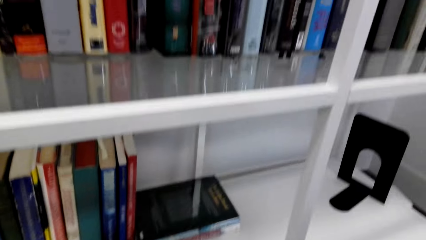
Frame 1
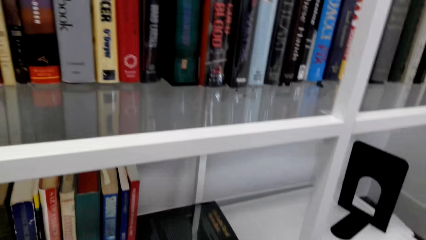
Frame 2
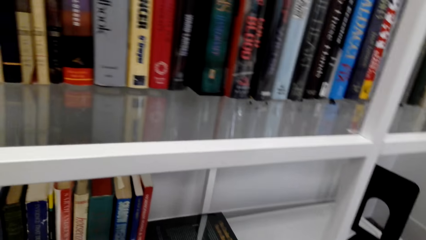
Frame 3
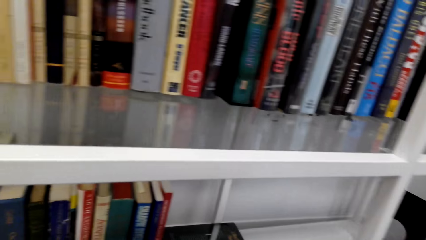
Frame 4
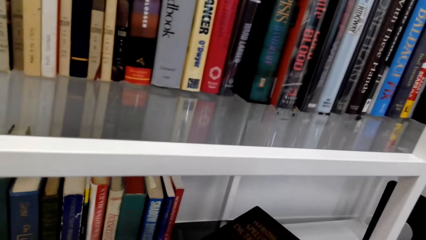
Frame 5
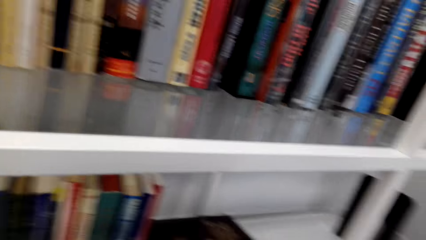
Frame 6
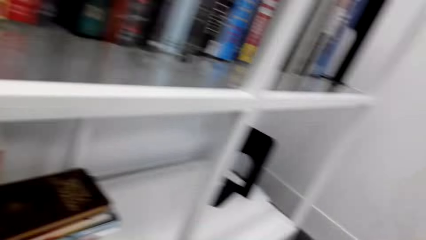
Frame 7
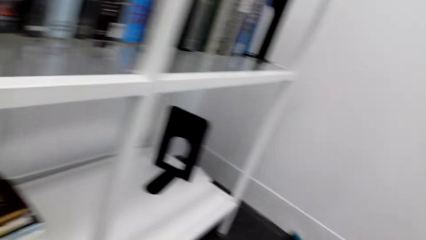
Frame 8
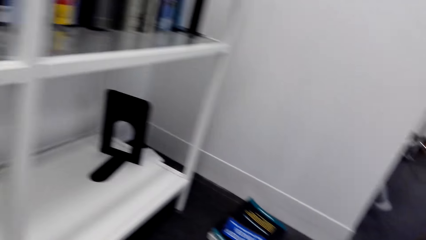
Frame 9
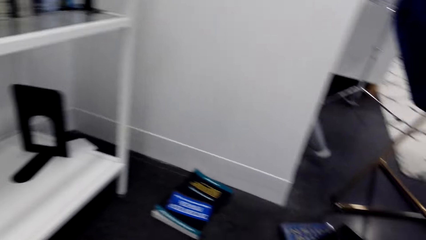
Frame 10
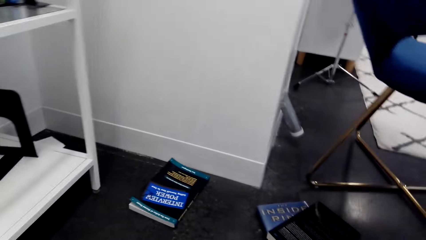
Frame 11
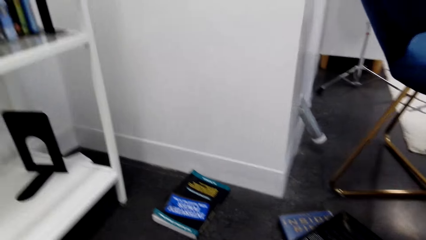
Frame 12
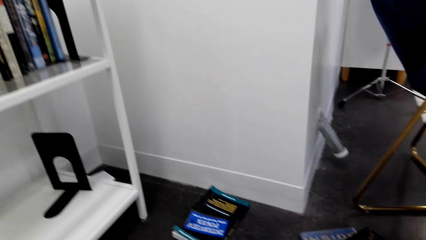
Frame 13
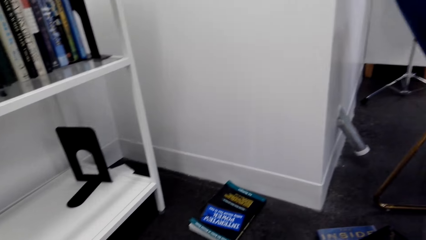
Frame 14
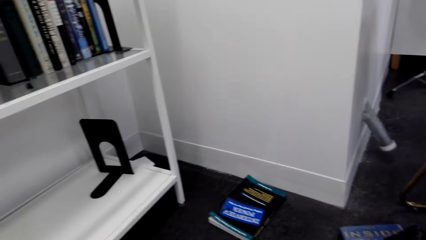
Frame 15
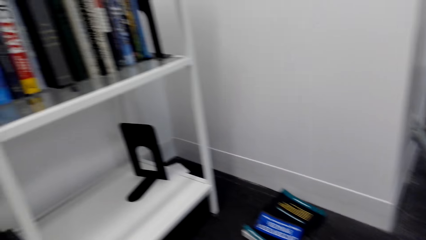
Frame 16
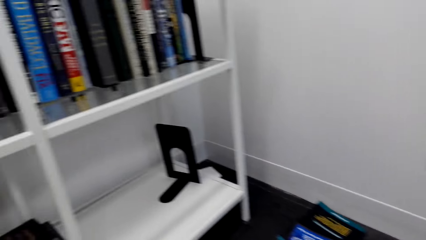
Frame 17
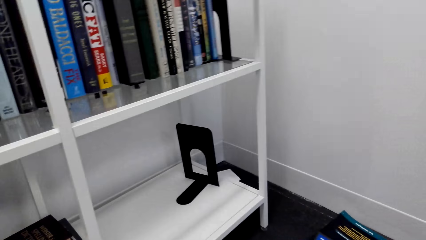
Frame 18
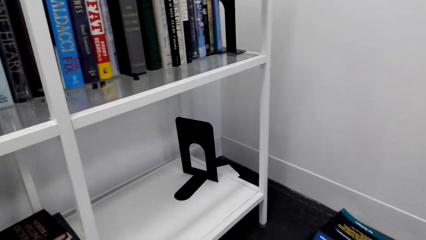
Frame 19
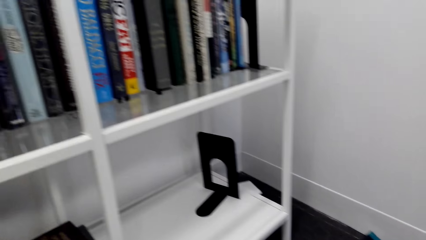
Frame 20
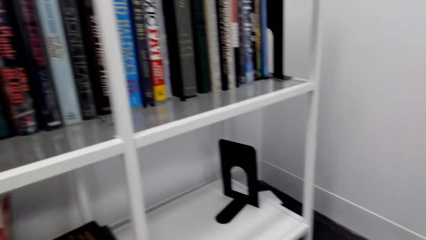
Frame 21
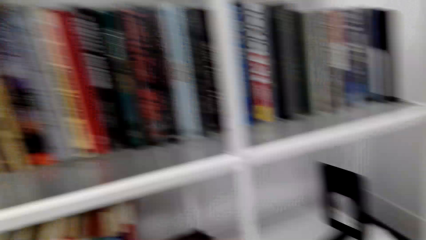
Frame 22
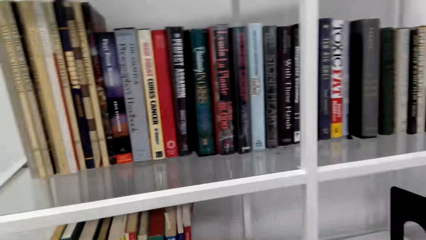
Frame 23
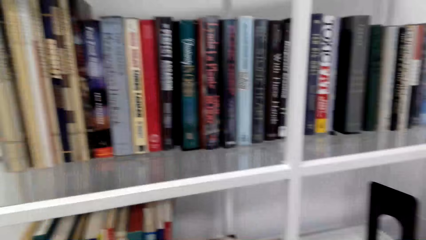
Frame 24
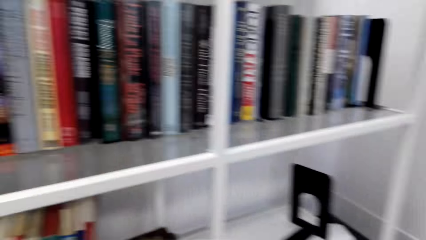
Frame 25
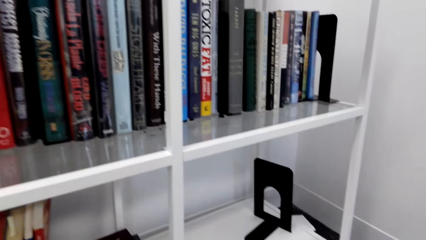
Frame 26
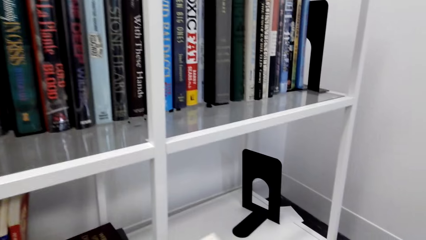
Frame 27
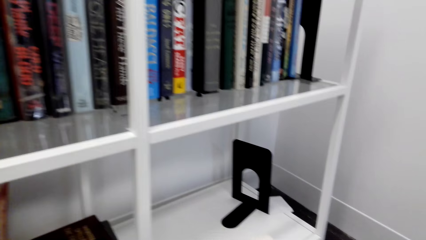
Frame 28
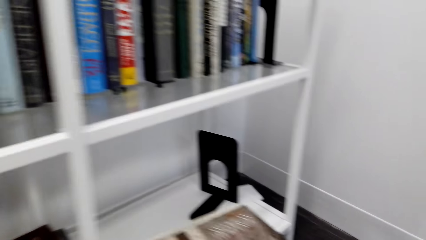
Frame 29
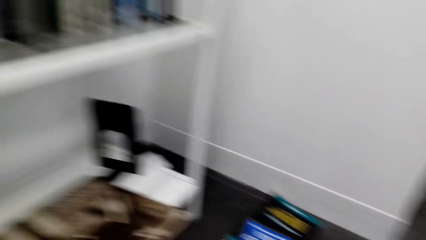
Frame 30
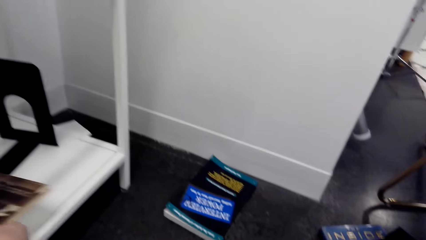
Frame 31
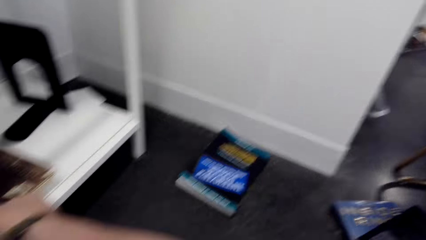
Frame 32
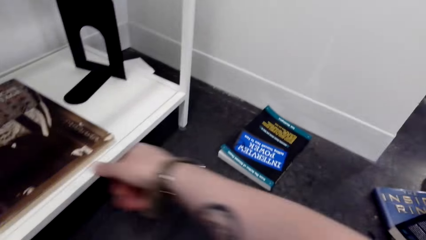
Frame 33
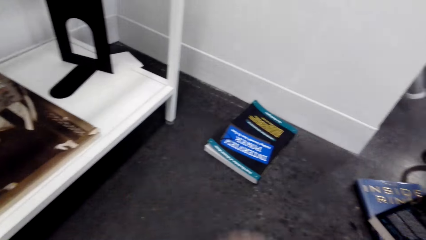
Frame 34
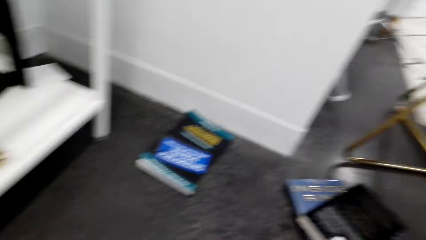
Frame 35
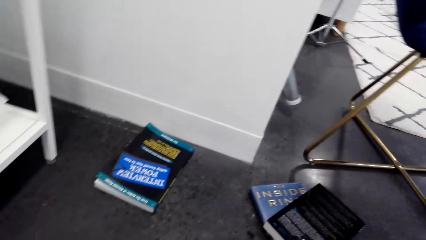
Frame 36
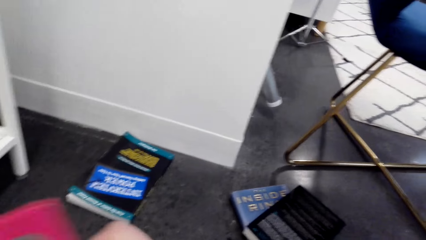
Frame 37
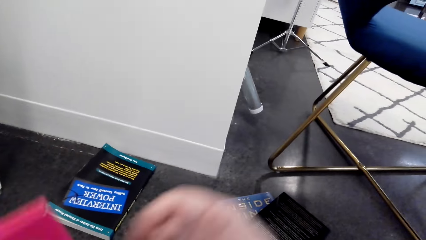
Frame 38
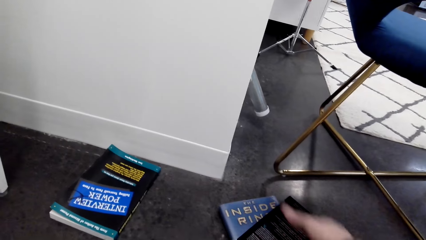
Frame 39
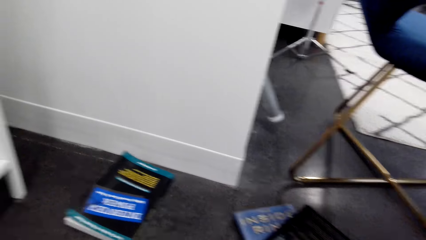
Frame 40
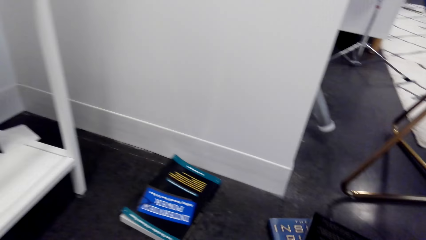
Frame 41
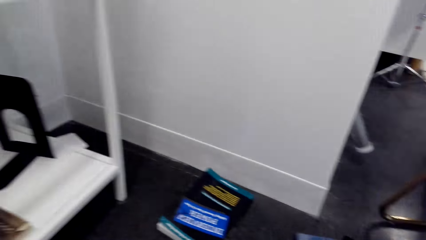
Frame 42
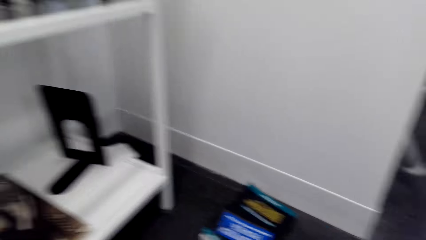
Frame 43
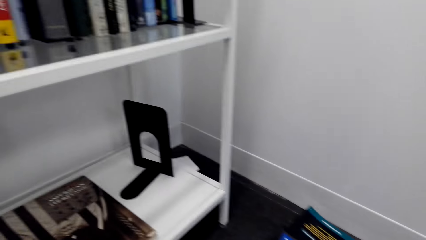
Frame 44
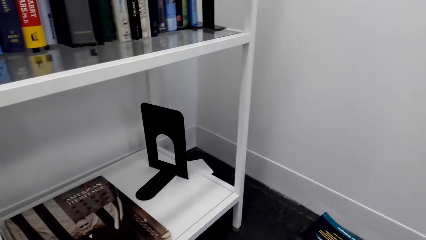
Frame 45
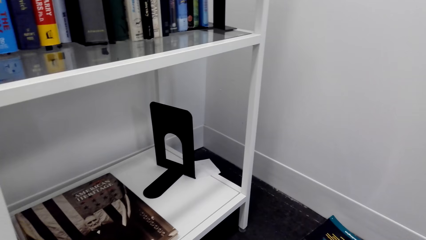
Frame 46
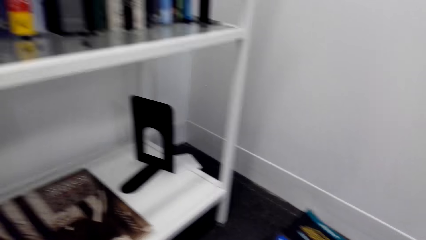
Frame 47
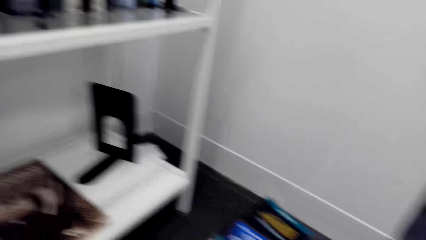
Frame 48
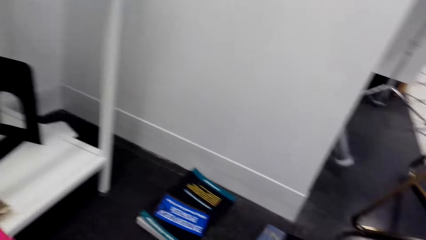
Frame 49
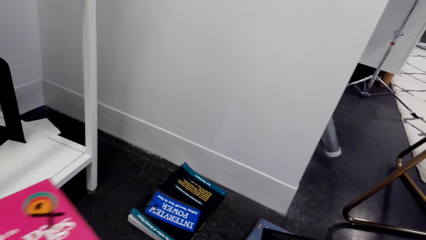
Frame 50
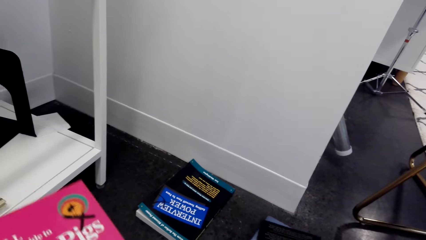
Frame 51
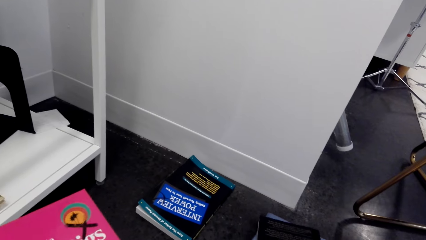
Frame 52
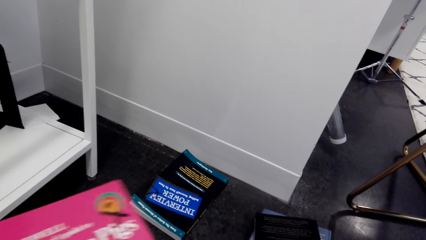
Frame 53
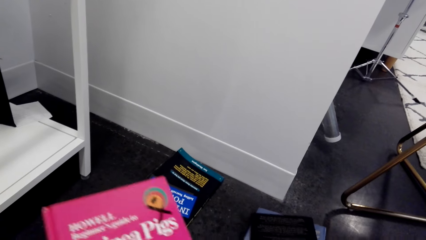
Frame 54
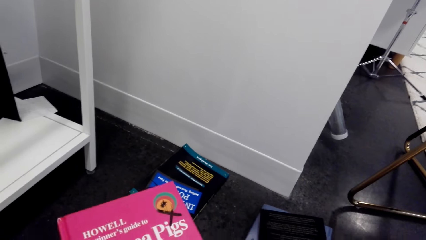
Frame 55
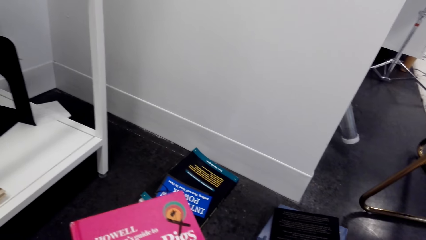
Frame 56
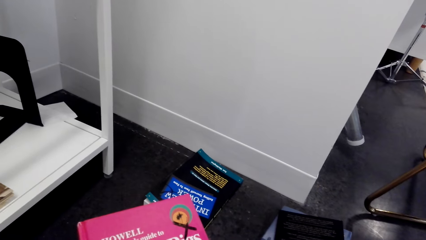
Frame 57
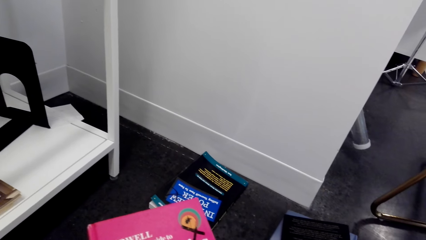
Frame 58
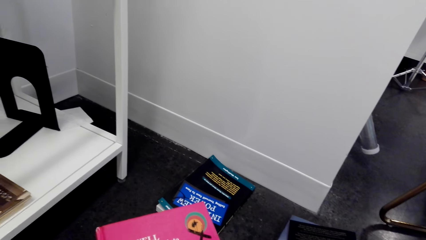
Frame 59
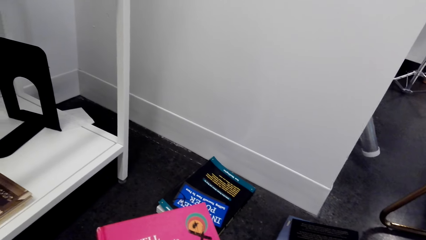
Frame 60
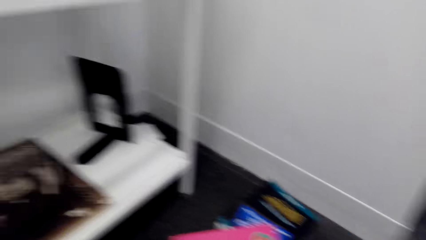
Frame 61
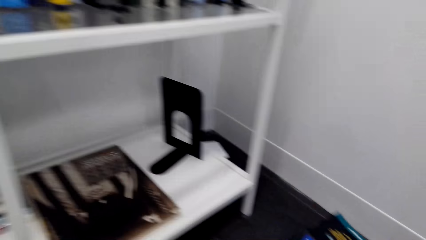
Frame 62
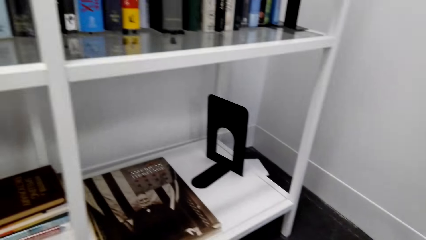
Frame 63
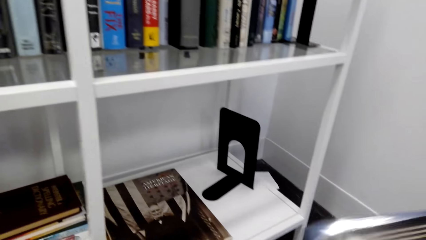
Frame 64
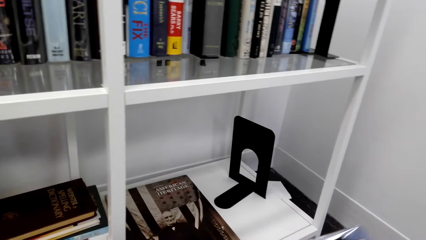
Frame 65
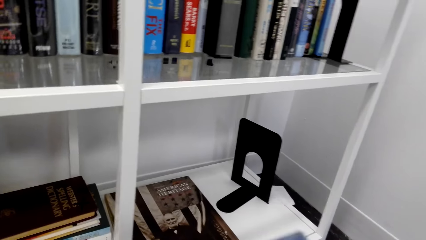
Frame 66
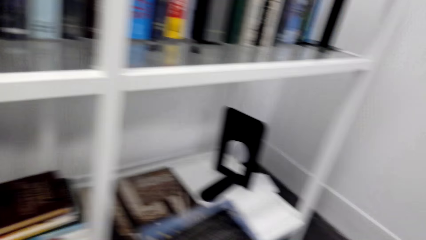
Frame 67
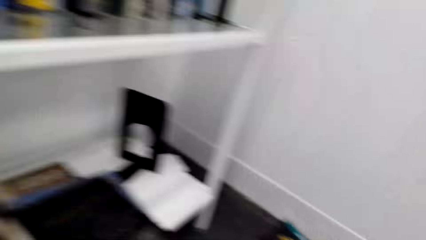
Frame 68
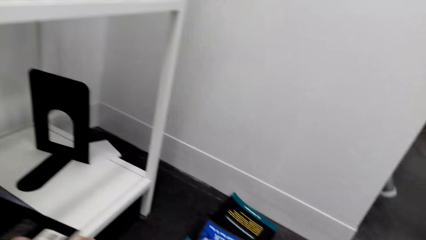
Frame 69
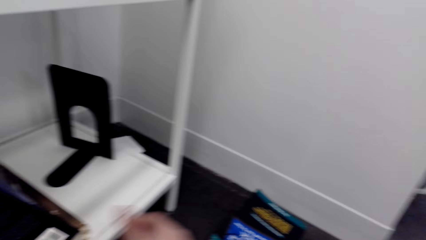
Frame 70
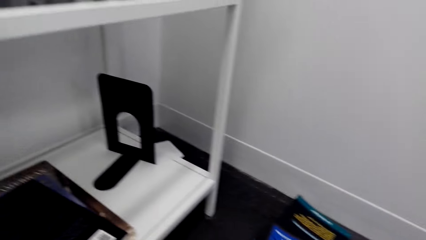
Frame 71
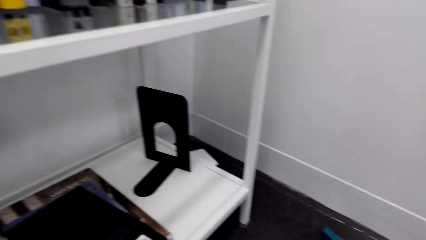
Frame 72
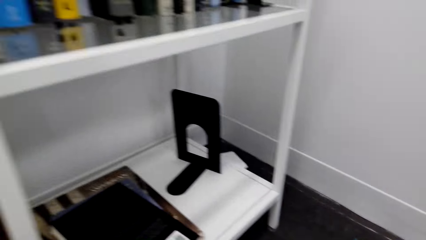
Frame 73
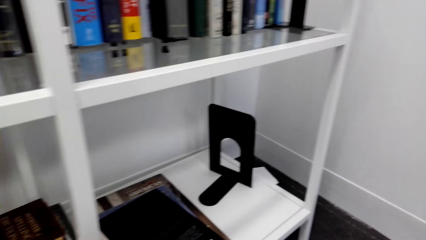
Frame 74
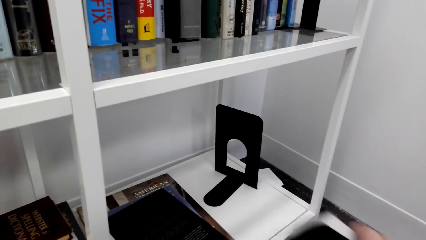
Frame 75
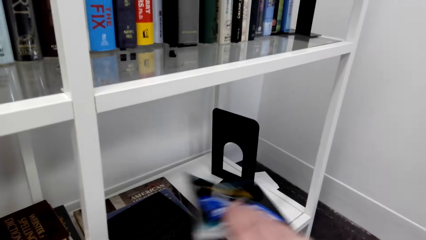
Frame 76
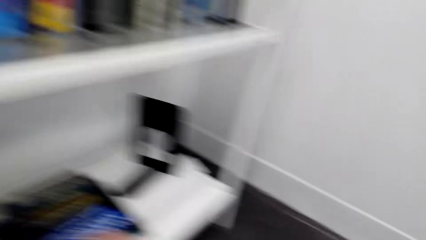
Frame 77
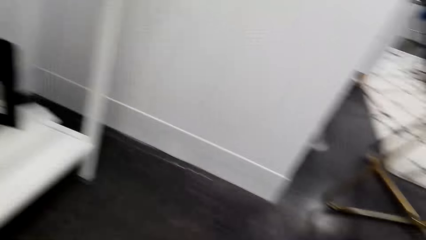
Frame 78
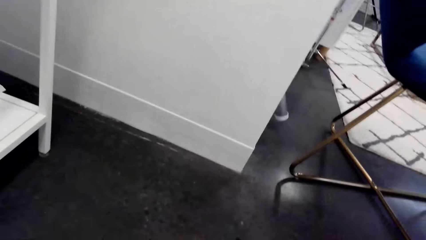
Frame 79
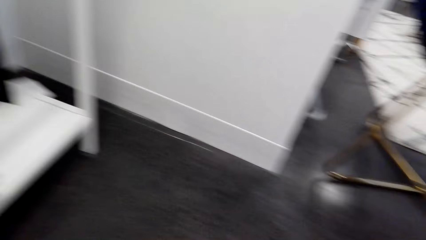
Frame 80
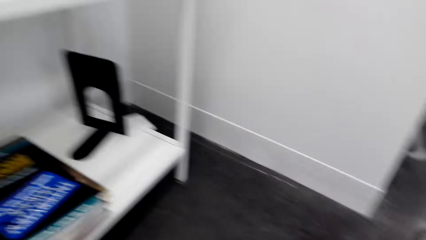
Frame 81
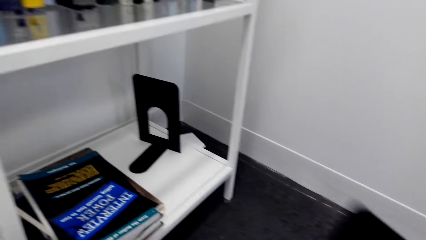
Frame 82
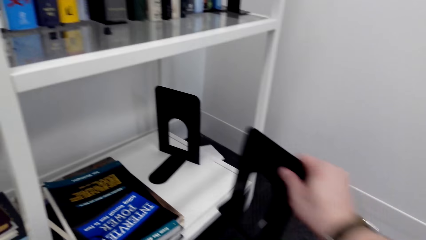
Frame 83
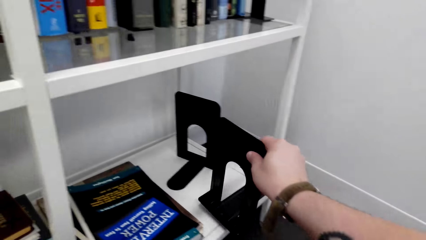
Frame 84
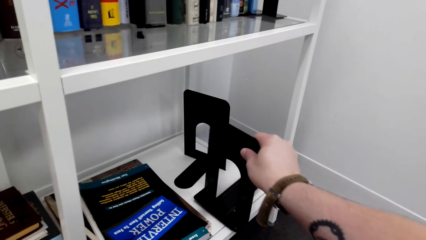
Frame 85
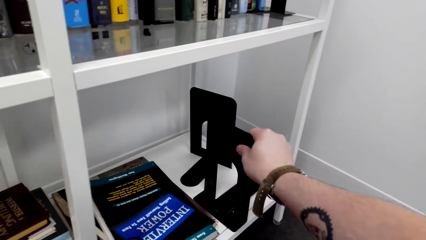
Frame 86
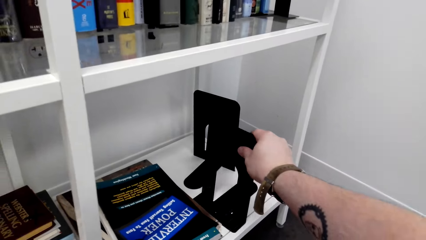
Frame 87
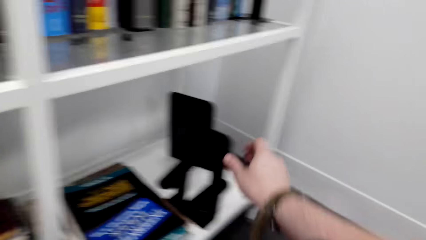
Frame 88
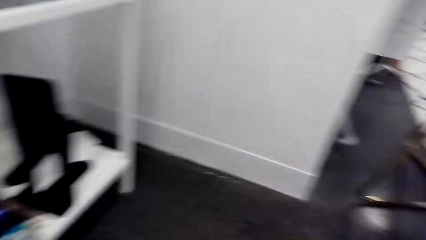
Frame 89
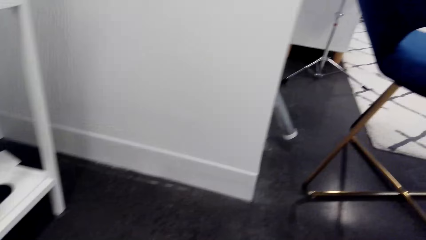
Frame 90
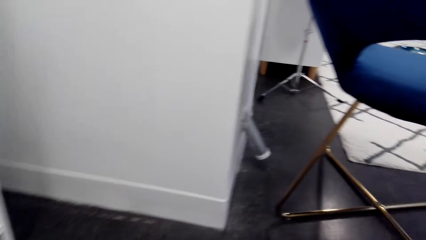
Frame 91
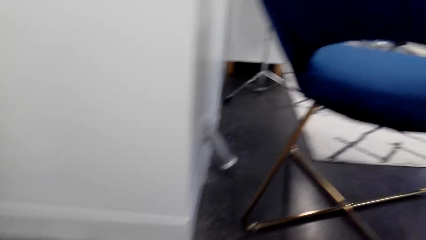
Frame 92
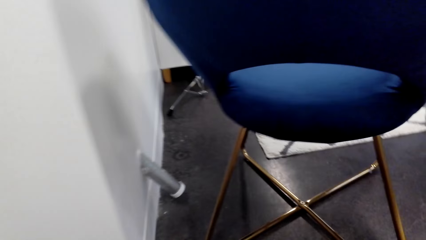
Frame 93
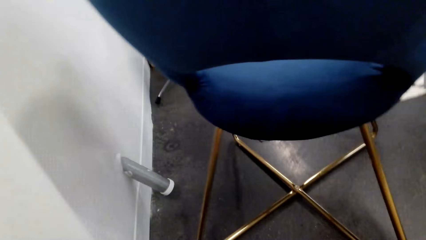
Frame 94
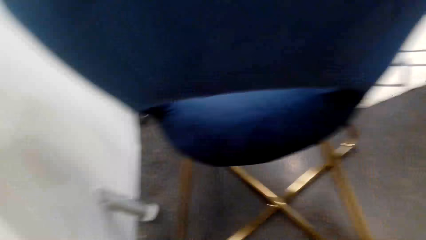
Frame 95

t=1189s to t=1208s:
The camera wearer puts the book on the shelf. They pick up books from the floor. They place the books on the shelf. They pick up the books from the floor. They place the books on the shelf. They place a book holder on the shelf.
